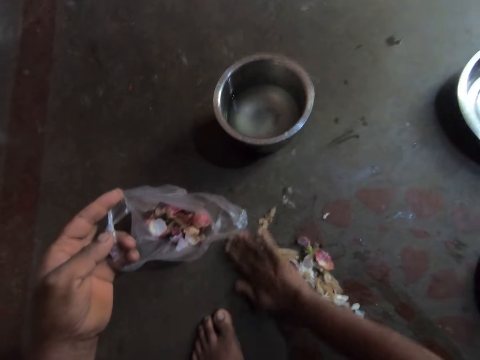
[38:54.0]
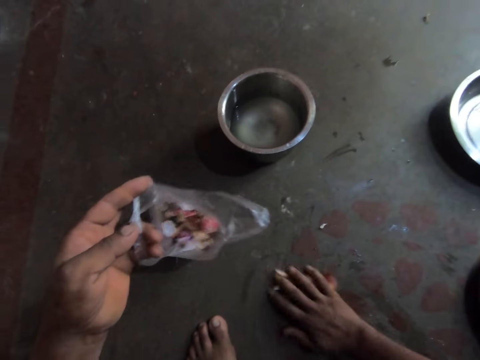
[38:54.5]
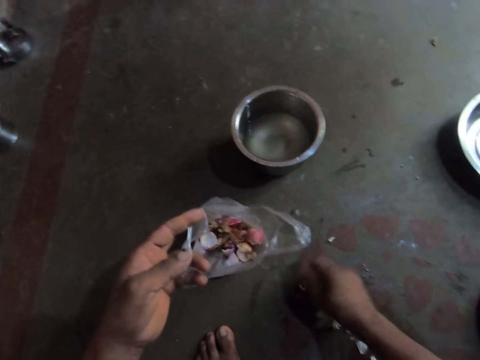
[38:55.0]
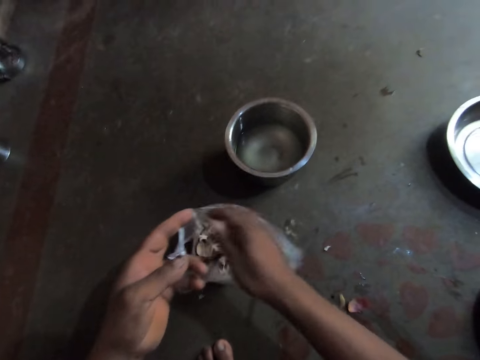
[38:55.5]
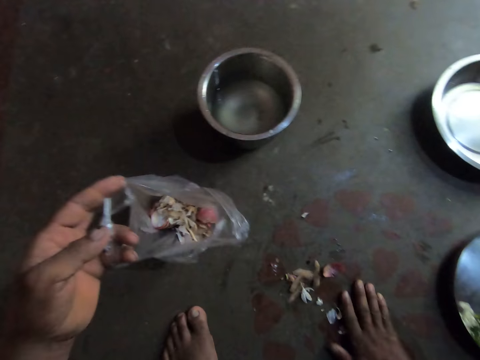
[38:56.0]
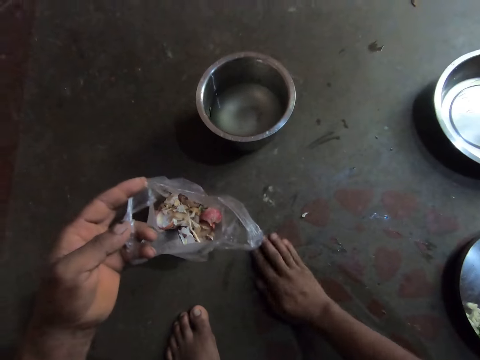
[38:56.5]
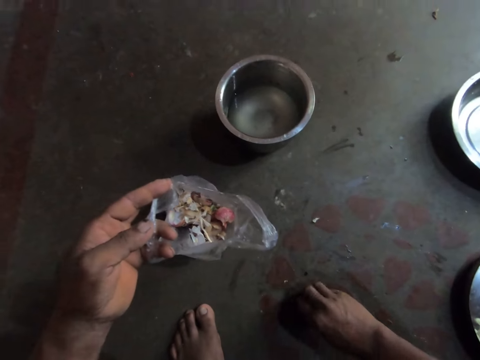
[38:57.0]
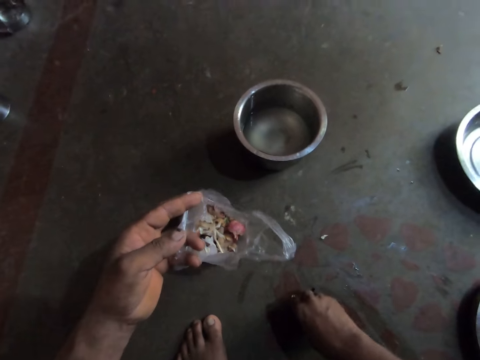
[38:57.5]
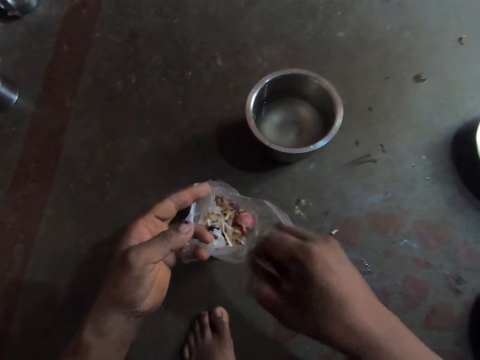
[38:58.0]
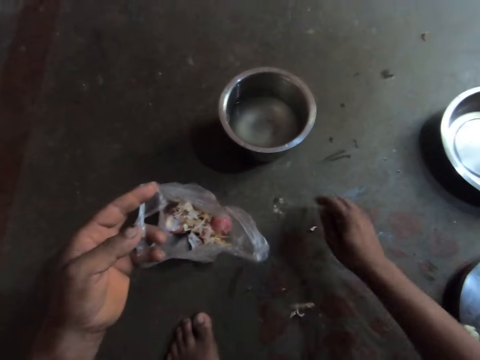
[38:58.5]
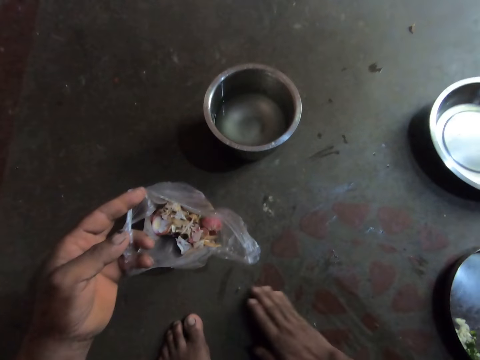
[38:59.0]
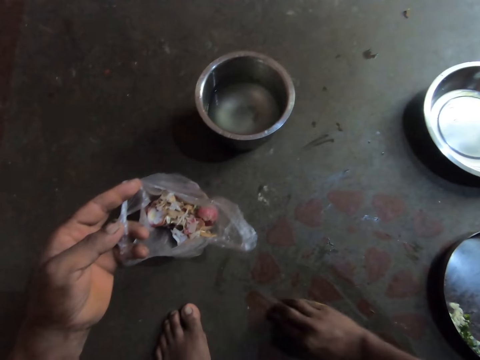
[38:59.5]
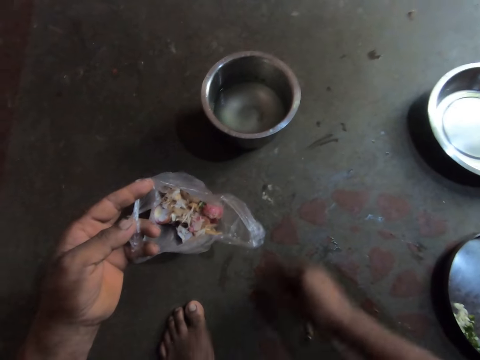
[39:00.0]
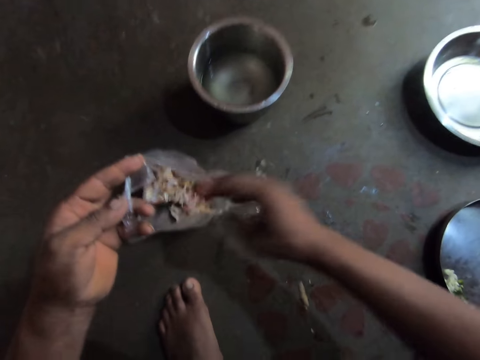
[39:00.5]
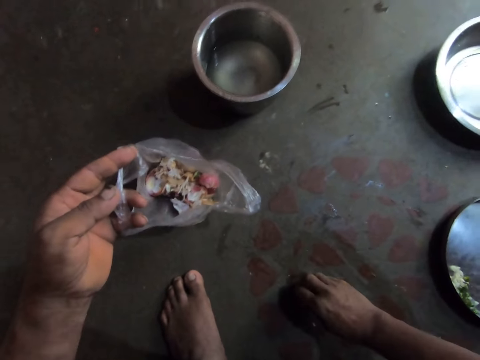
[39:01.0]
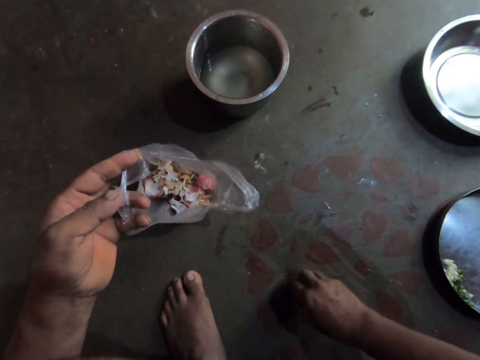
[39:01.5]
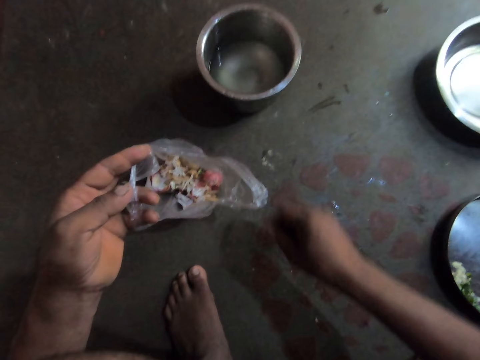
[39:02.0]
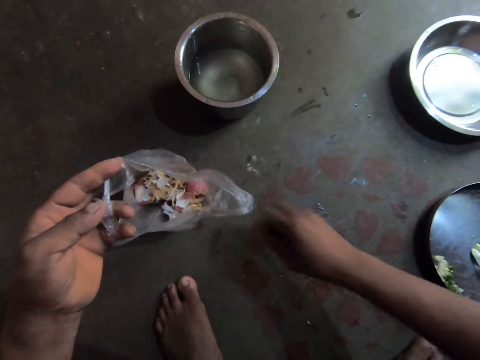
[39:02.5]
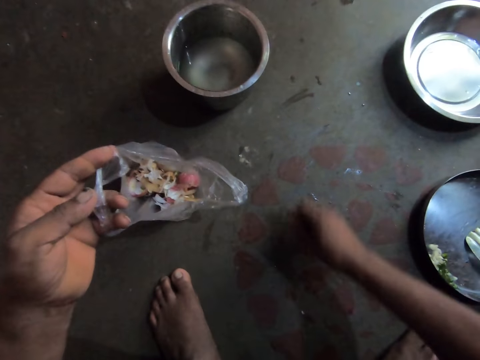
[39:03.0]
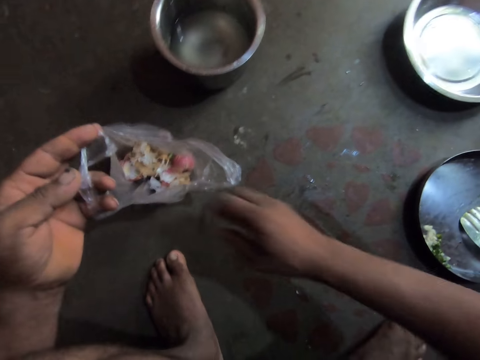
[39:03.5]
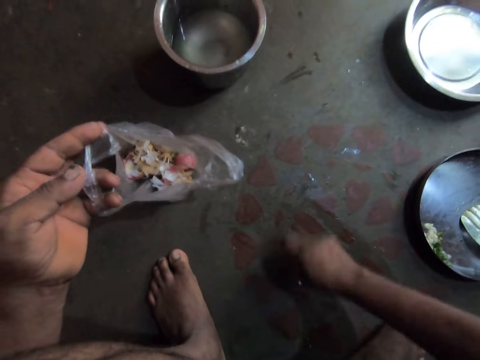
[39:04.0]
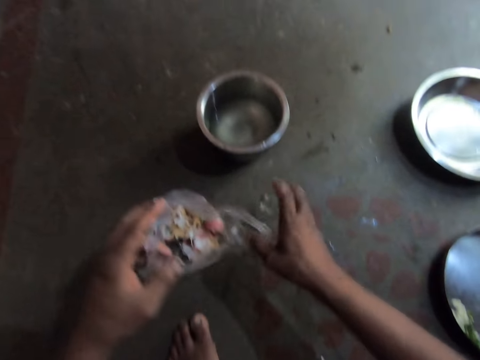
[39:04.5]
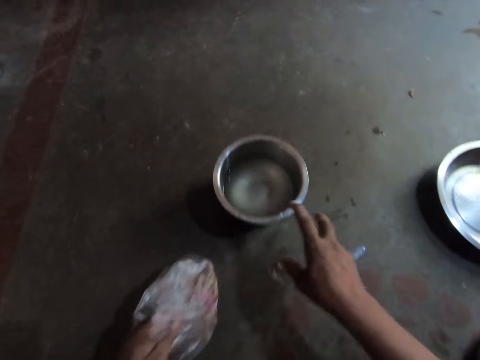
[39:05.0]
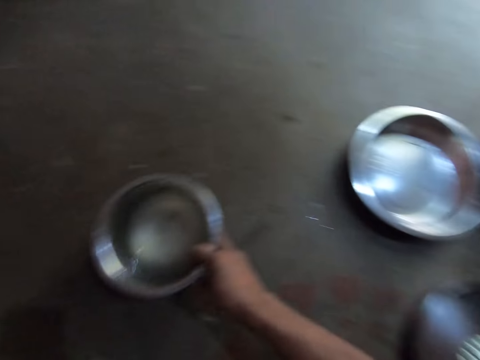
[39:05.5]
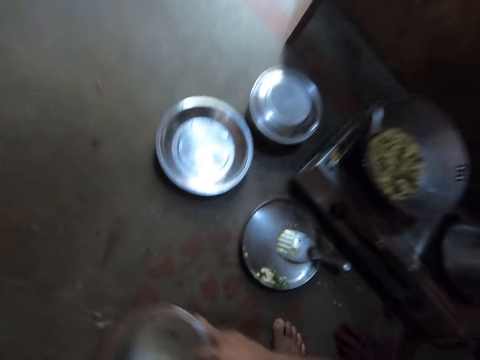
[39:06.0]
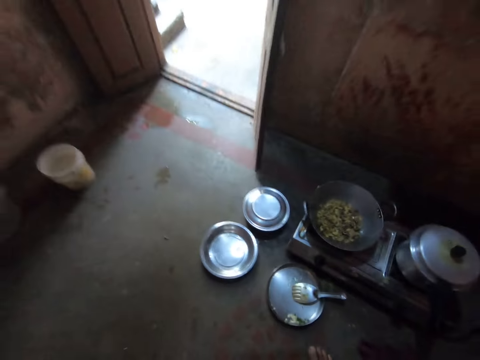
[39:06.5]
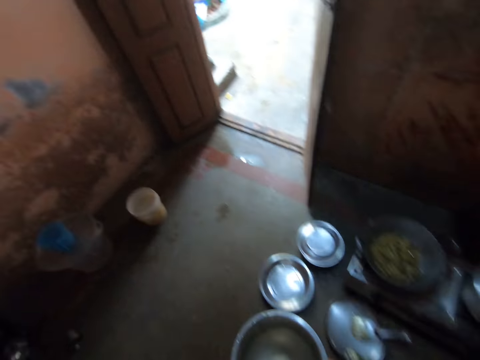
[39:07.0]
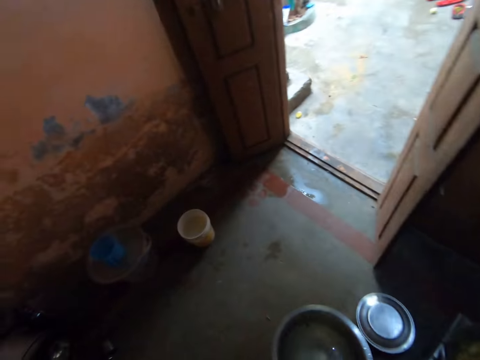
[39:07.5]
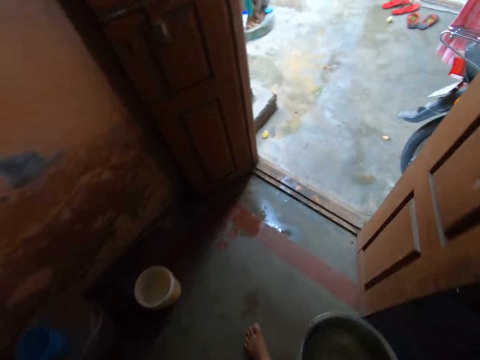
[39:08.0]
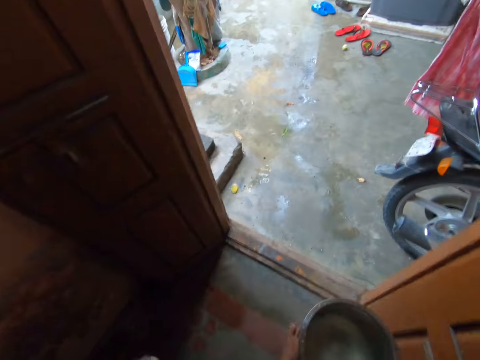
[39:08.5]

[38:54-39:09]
The camera wearer picks up the peels. He places the peels in the paper bag or nylon bag. He gathers the peels together with his hand. He picks up the peels. He places the peels in the paper bag. He gathers the peels together with his hand. He picks up the peels. He throws the peels in the paper bag. He picks up the peels. He throws the peels in the paper bag. He picks up the peels. He throws the peels in the paper bag. He picks up the peels. He throws the peels in the paper bag. He places the paper bag in his left hand. He folds the nylon bag. He picks up the pot or sufuria. He pulls the sufuria. He walks towards the washing area.

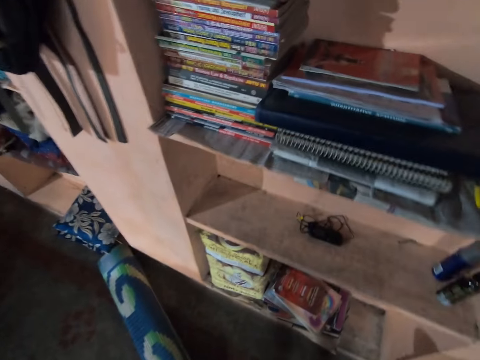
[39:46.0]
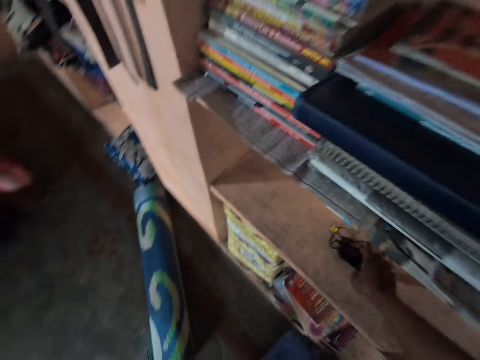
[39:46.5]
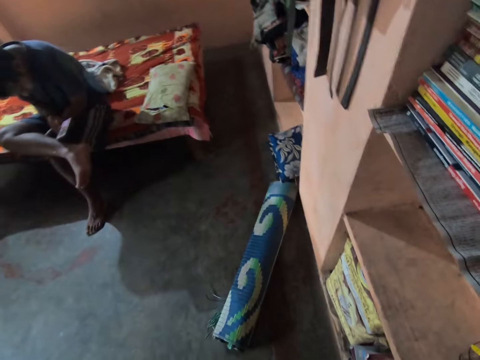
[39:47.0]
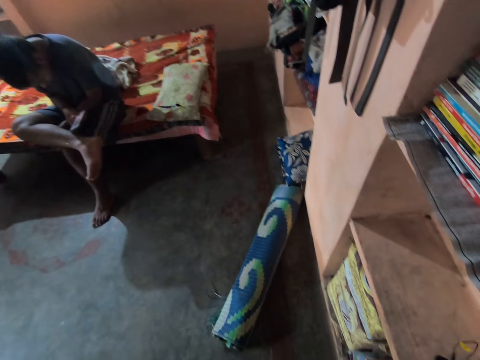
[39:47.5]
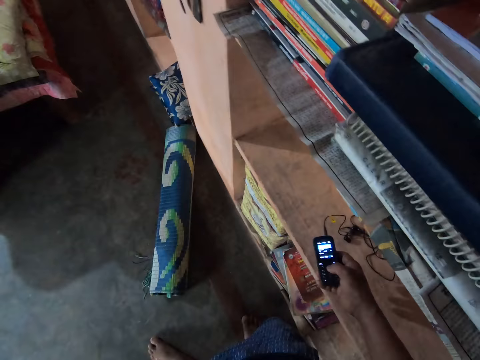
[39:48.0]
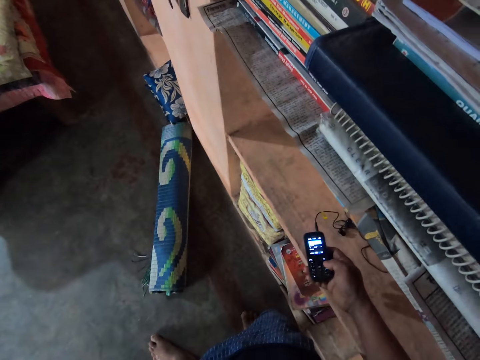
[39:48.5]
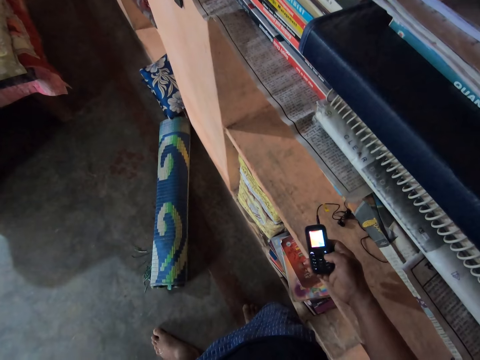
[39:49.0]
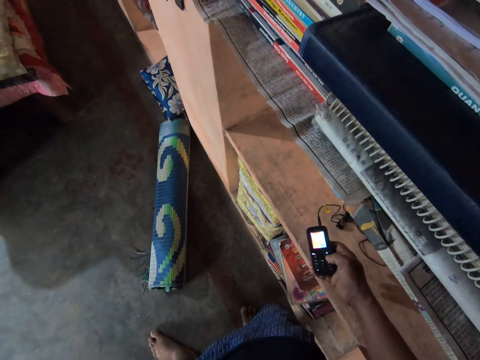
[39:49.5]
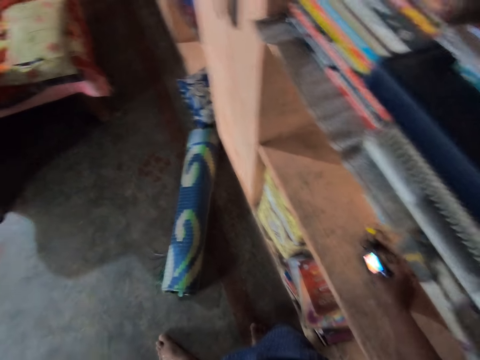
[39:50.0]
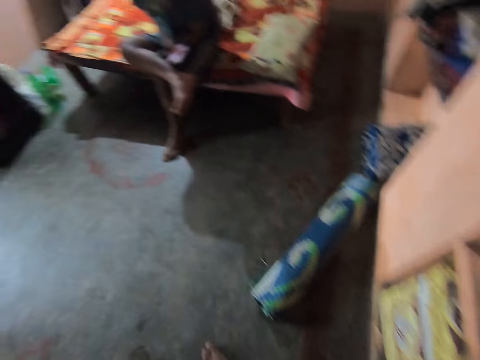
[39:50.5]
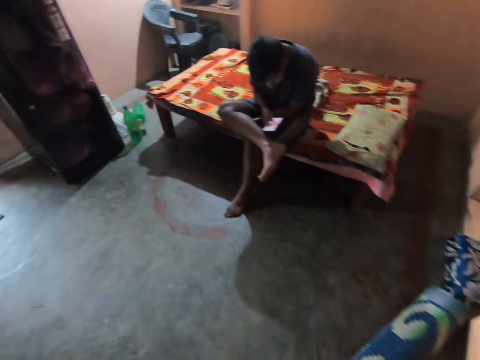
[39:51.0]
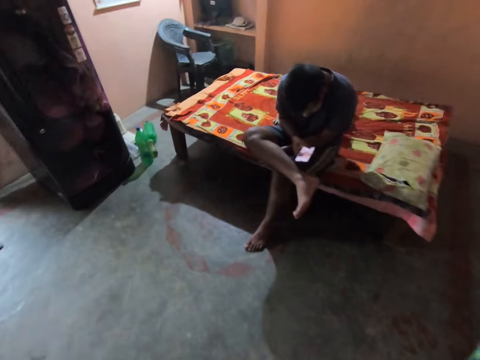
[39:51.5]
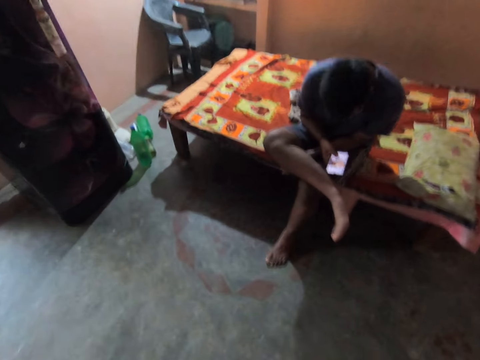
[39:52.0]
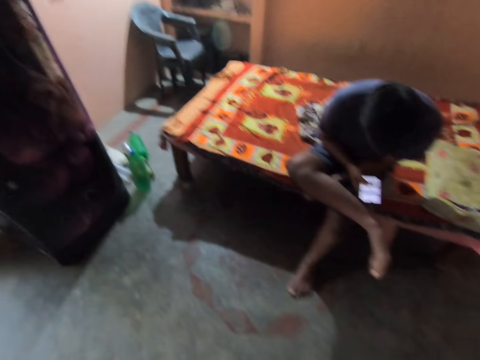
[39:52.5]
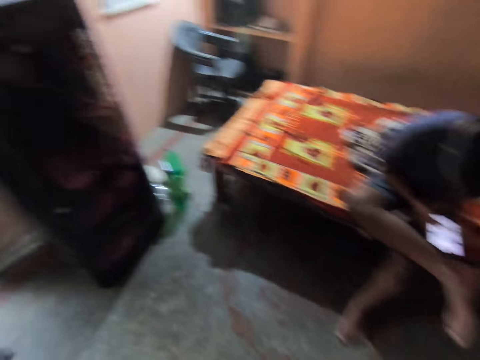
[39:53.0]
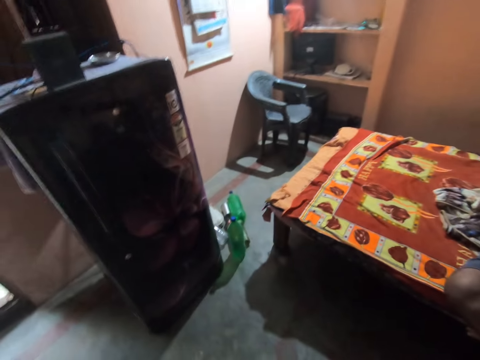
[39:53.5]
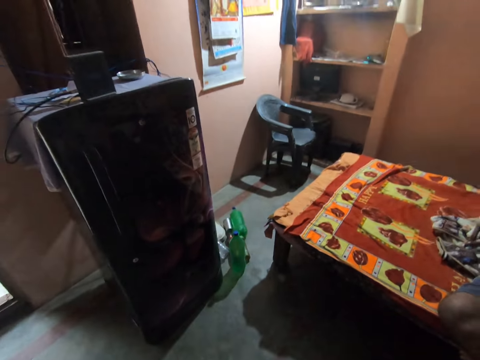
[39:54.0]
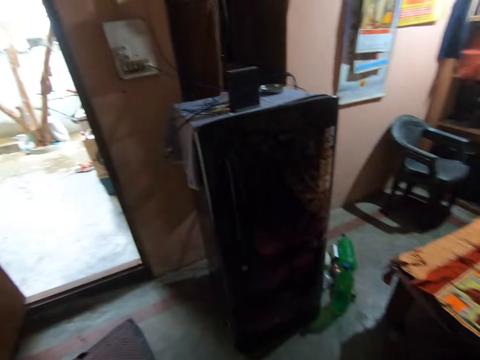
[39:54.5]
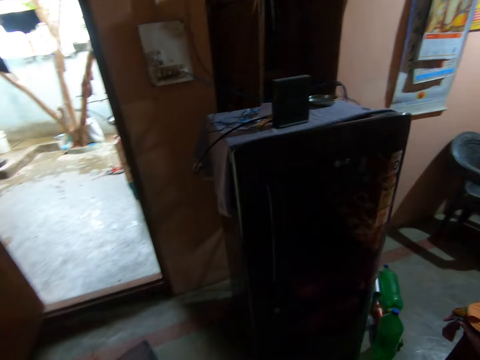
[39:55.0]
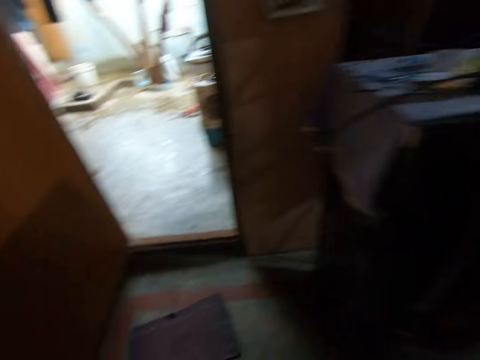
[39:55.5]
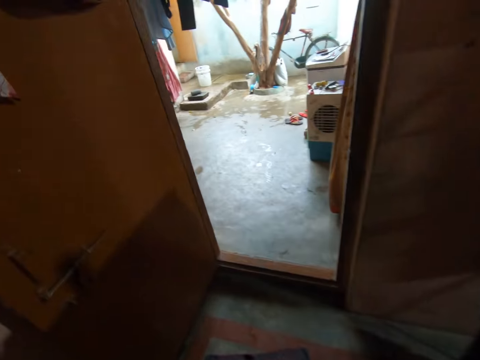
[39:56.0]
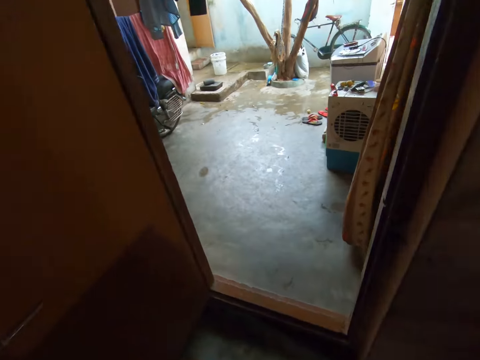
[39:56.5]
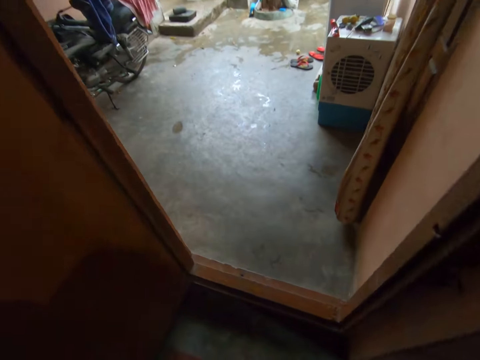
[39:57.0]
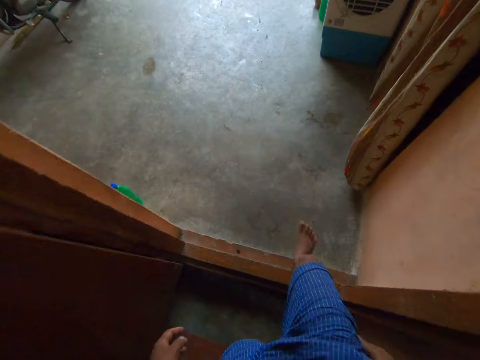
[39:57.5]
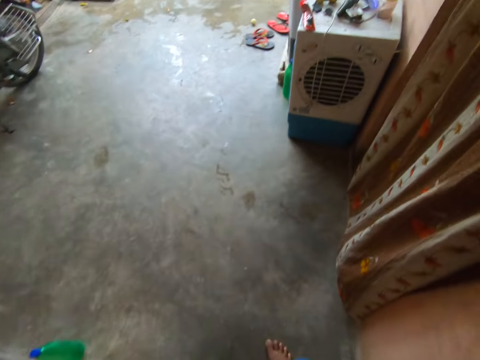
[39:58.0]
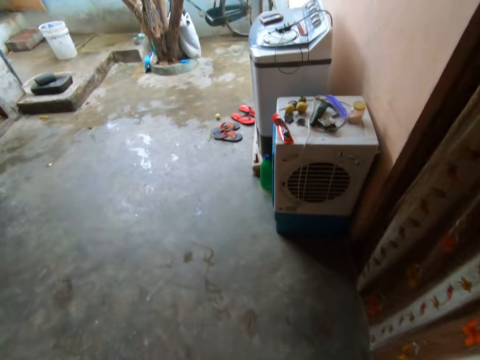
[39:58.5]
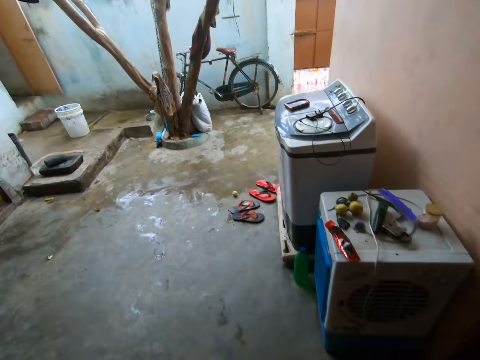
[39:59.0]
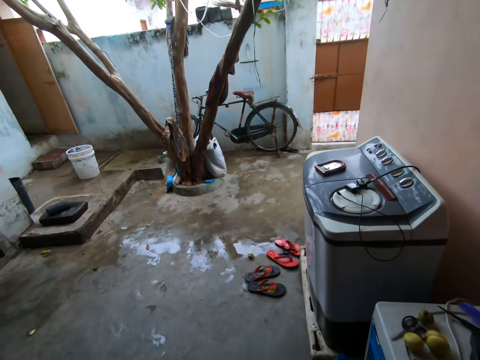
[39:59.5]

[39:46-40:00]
The camera wearer picks up the phone. They operate the phone. They place the phone on the rack. A man operates the phone. The camera wearer walks to the washing machine. They walk outside.
